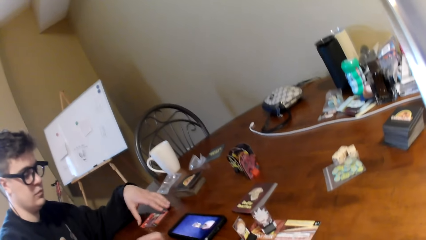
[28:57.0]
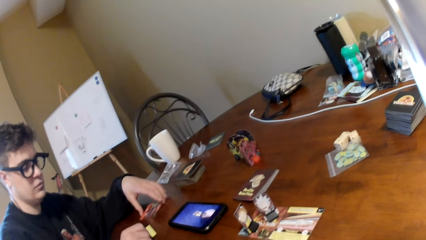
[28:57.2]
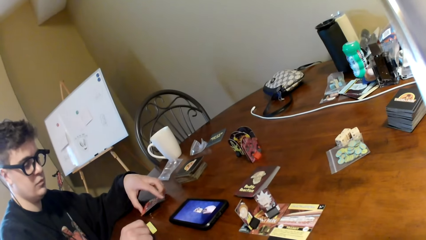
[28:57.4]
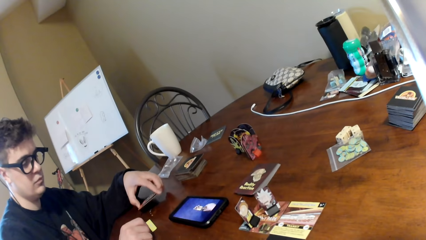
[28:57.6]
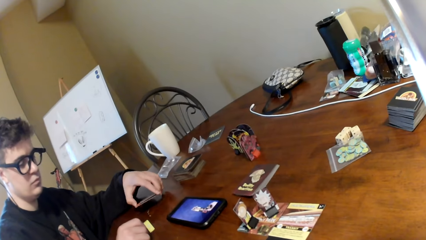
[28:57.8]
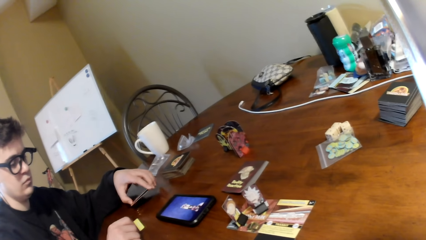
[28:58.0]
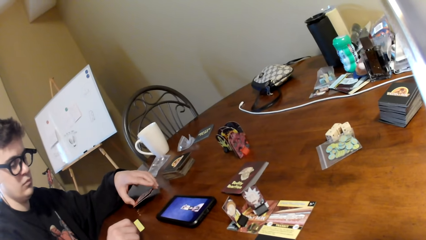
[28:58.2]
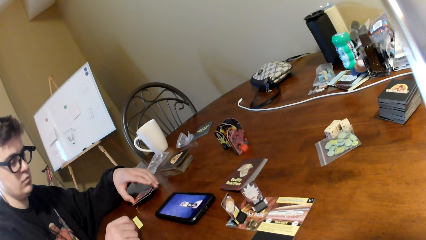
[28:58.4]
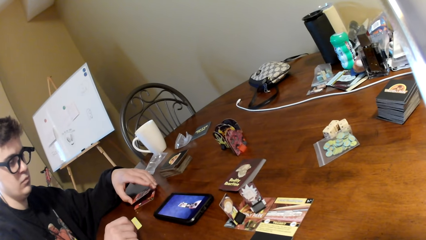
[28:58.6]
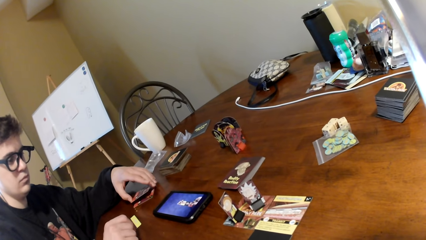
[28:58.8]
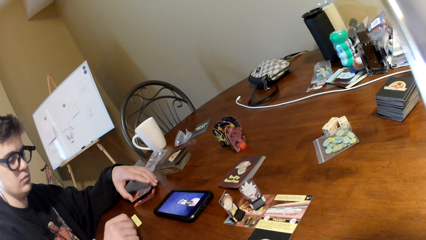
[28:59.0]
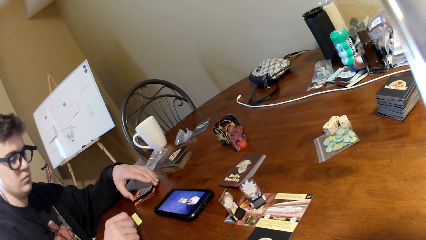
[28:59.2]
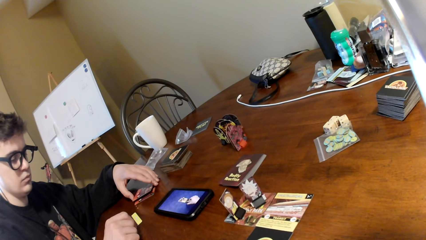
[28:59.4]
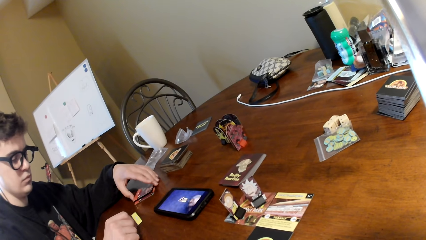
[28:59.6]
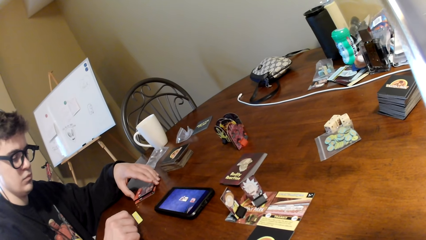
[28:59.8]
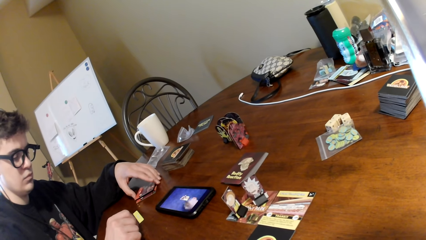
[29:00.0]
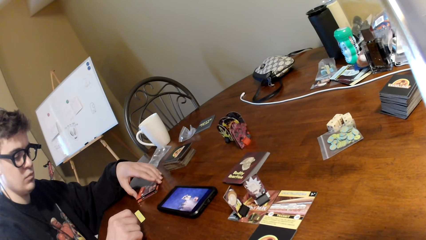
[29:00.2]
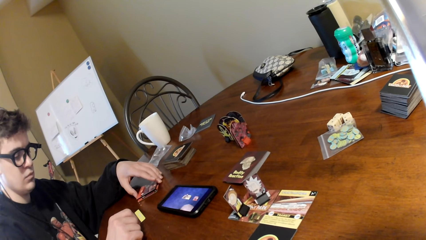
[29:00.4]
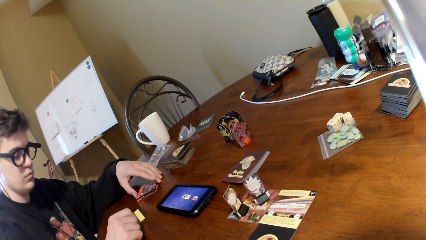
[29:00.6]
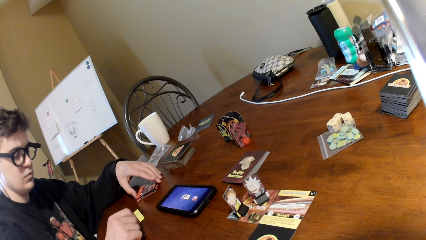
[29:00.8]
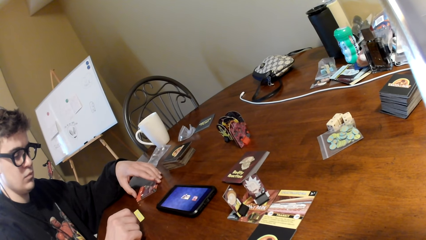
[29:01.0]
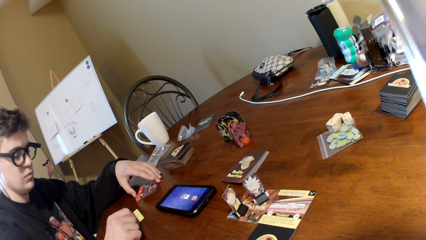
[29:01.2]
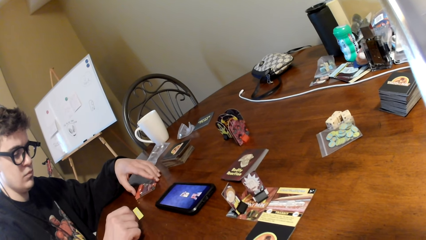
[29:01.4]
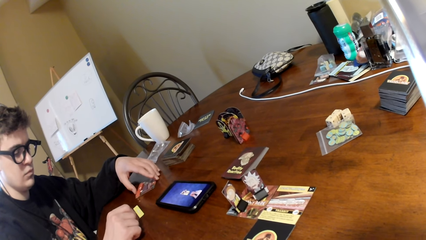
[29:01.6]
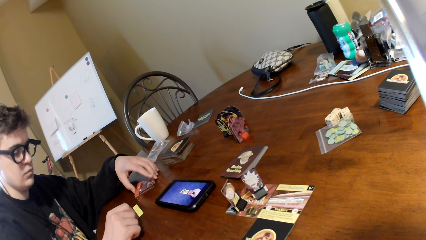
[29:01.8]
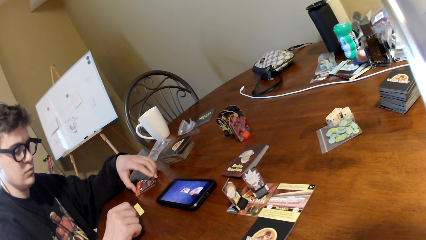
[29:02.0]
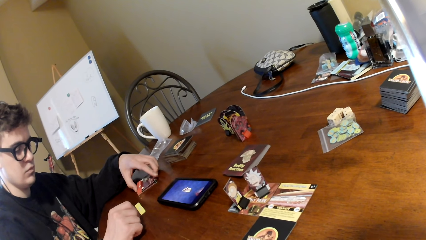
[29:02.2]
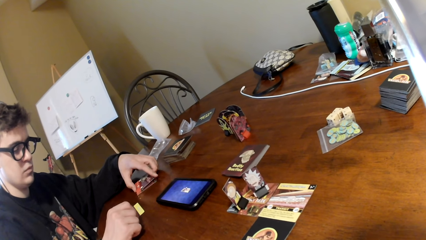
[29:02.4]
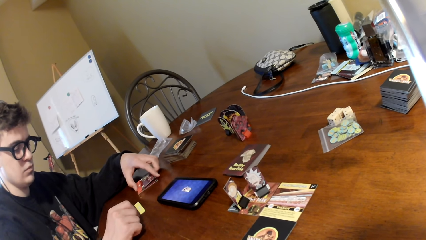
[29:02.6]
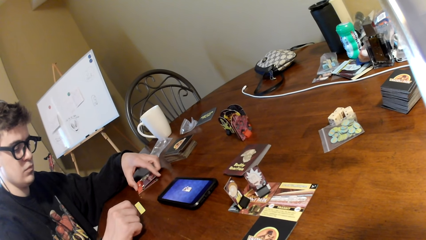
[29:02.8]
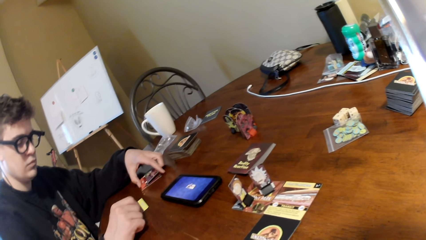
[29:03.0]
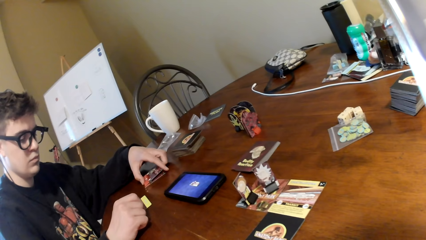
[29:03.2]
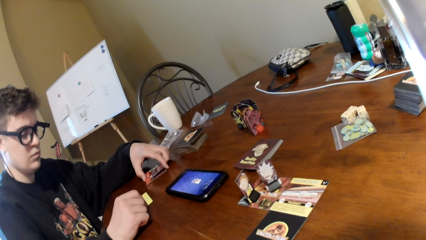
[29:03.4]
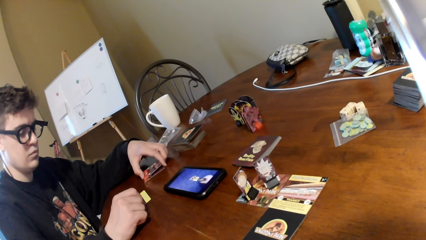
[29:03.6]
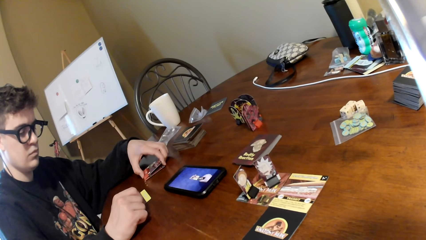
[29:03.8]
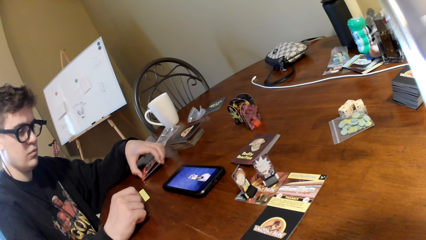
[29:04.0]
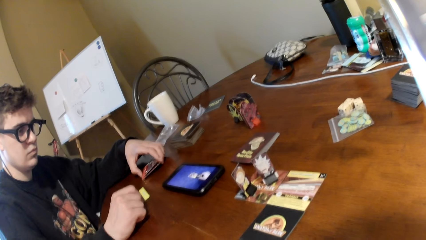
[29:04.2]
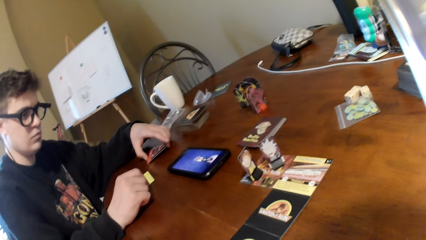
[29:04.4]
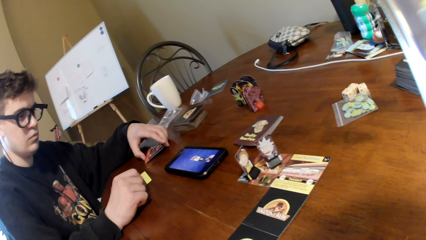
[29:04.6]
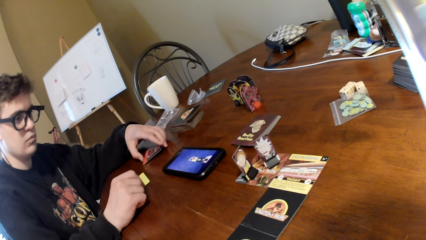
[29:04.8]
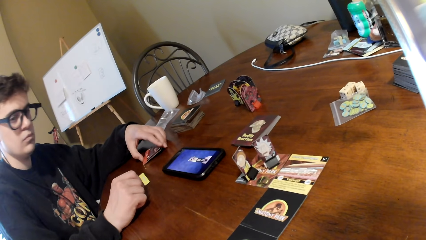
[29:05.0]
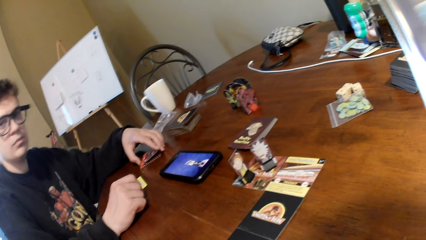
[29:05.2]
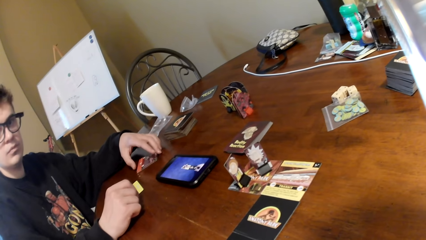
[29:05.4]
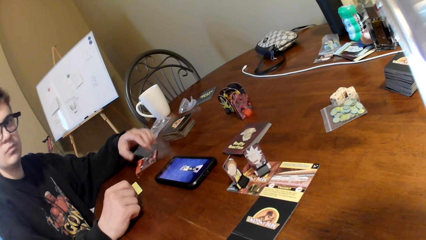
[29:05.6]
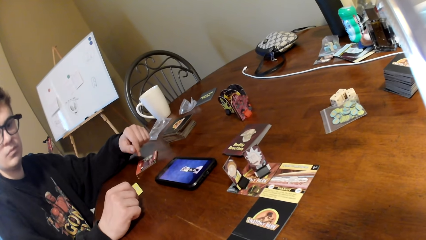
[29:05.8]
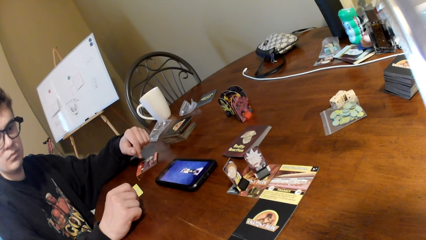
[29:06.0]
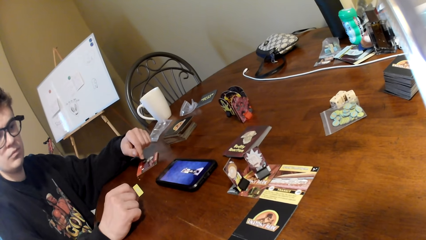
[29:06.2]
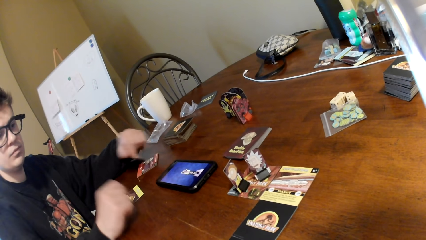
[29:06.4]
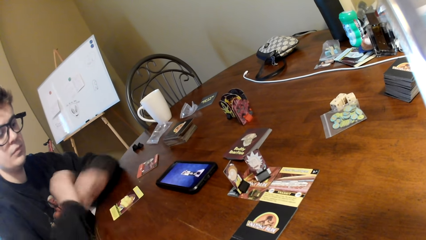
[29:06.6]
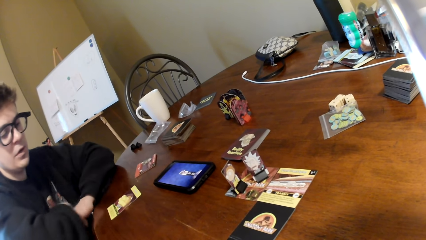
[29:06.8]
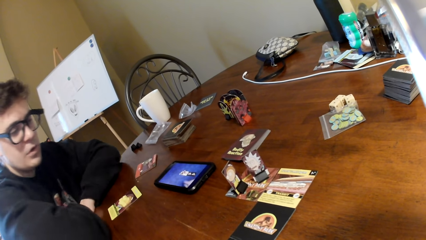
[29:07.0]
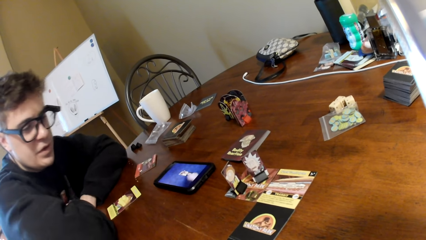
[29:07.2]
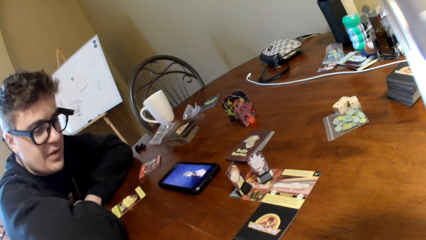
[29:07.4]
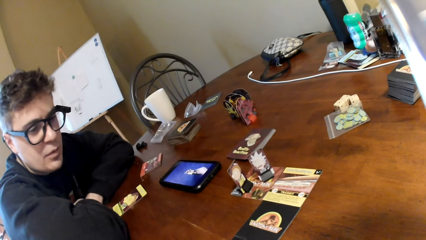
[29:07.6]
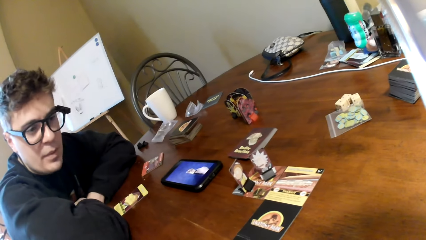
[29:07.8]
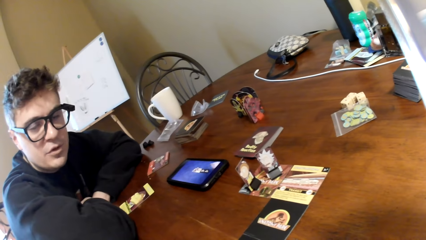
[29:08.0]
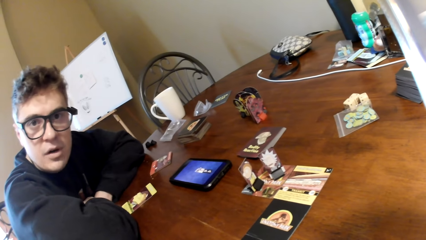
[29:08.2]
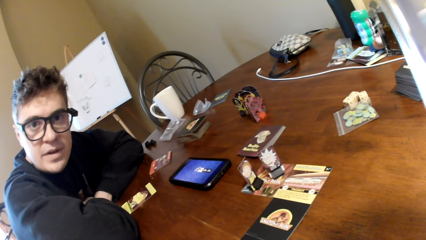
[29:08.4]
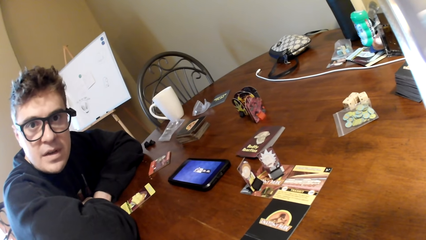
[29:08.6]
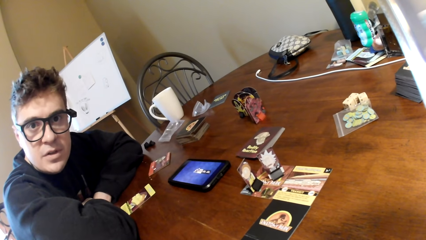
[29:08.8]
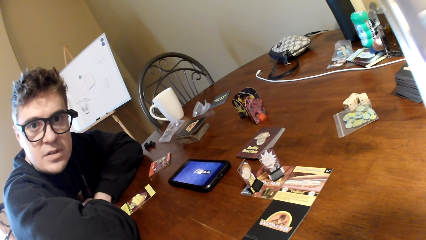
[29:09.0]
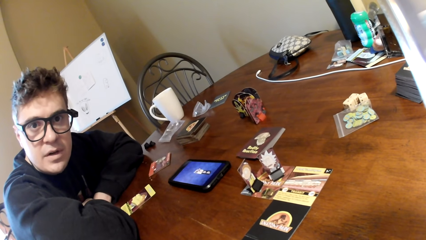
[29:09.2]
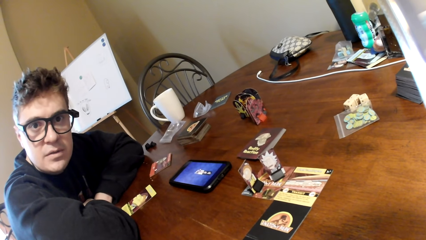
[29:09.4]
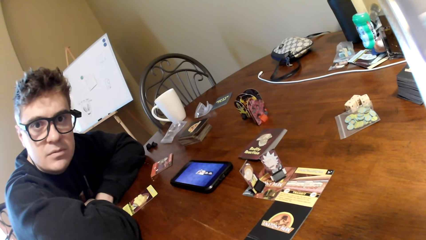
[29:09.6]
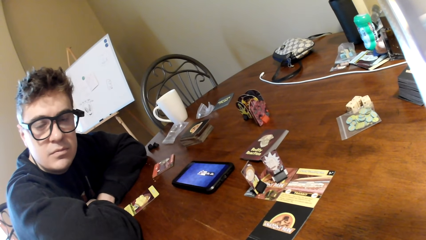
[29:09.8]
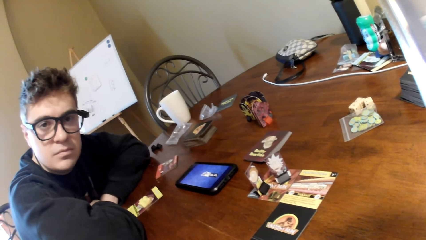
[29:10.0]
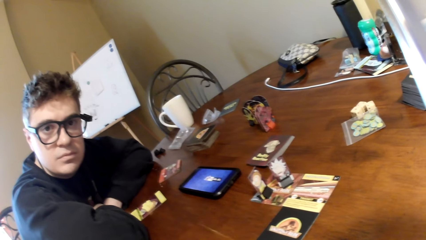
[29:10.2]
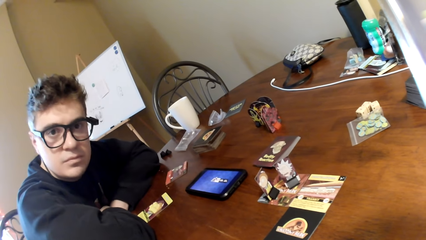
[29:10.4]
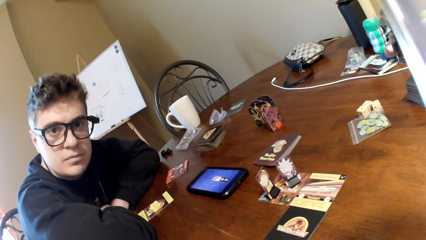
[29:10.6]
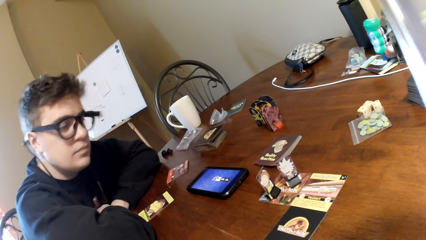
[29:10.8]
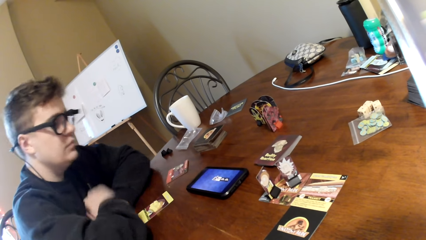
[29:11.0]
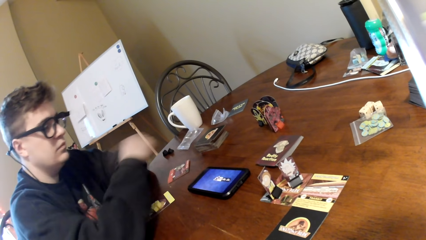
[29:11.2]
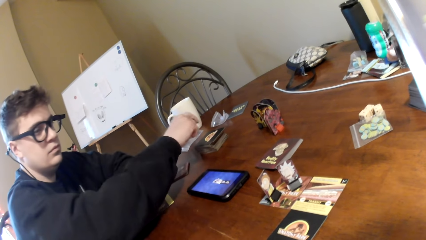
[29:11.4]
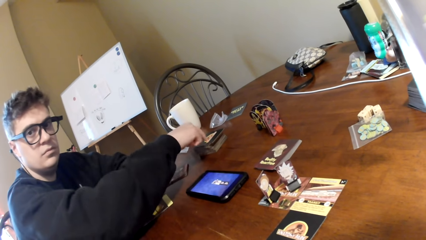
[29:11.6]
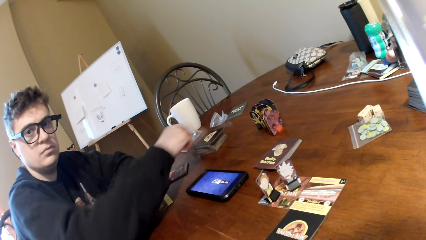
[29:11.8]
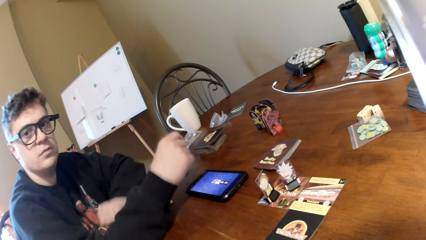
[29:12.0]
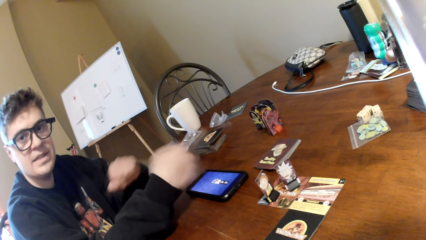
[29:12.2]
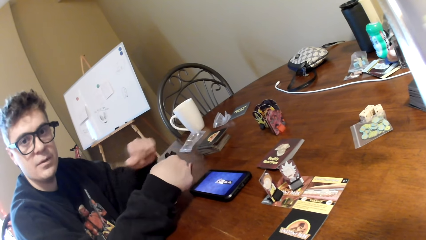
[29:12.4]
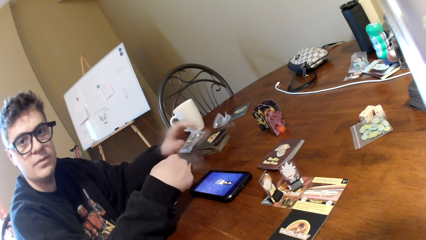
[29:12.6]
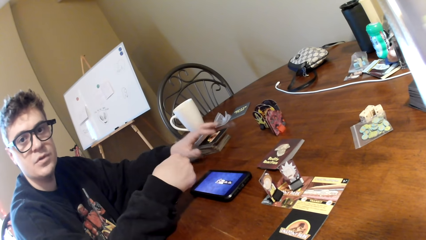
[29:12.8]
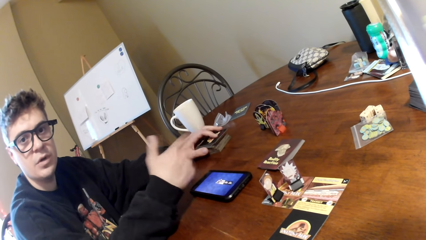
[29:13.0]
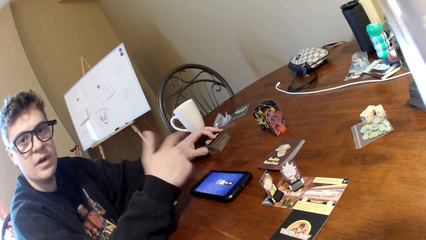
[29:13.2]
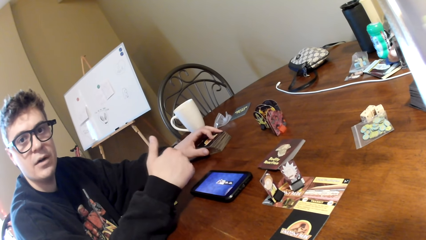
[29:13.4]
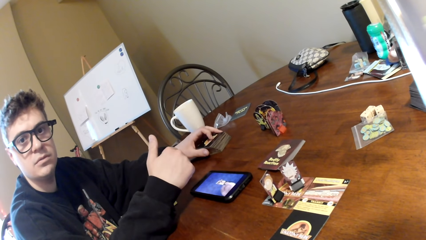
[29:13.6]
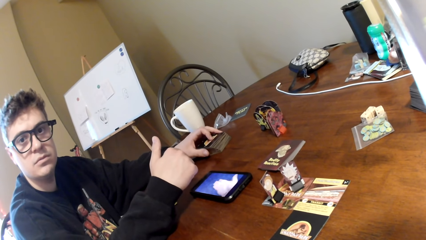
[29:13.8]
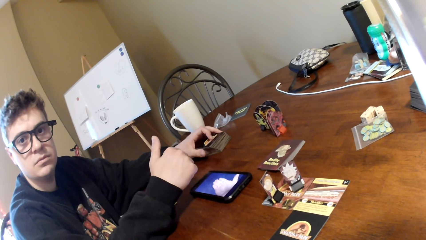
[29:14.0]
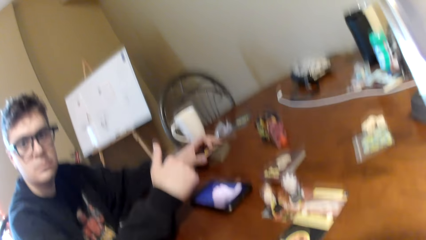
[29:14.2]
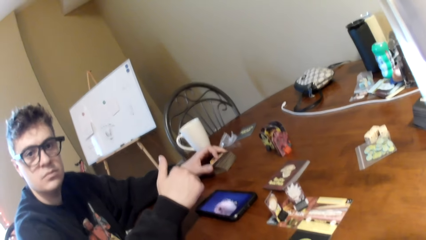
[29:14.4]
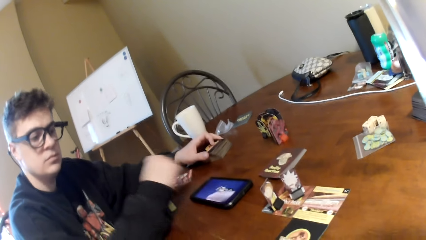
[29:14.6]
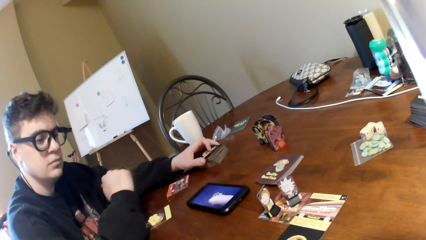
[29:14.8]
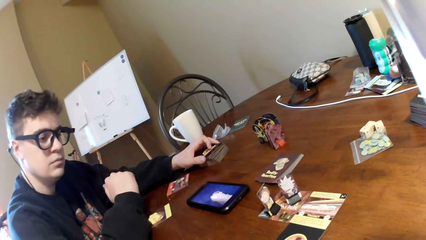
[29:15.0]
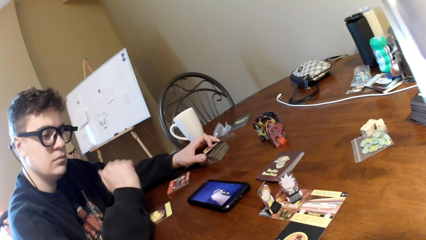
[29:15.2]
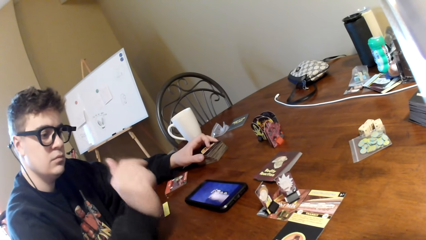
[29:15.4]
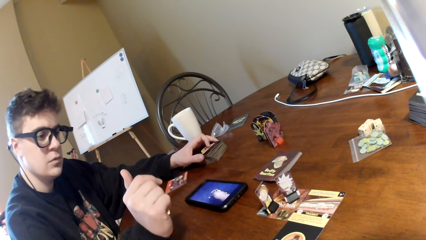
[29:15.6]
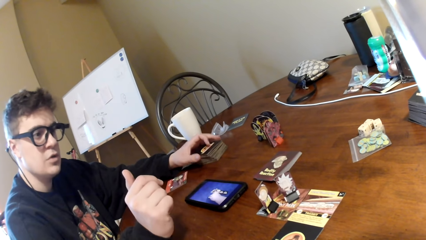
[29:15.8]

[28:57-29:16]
A man picks up a playing card, looks at a phone, and puts down the card. The man converses with the camera wearer. The man moves his hands, touches the playing cards, points at the cards, and converses with the camera wearer. The man touches the playing cards, holds the cards, and converses with the camera wearer.
